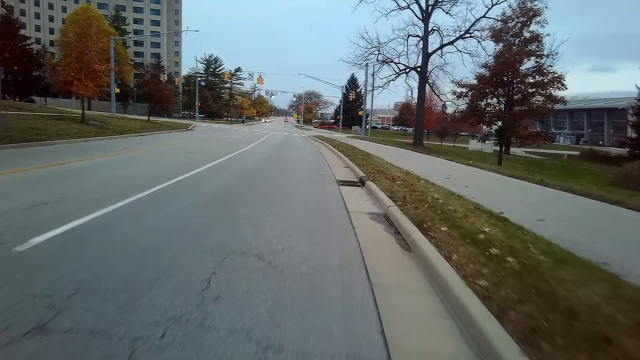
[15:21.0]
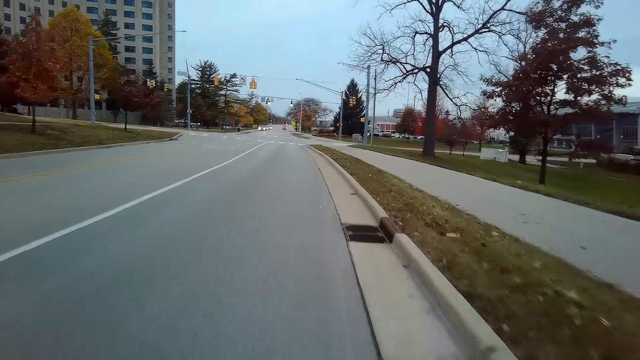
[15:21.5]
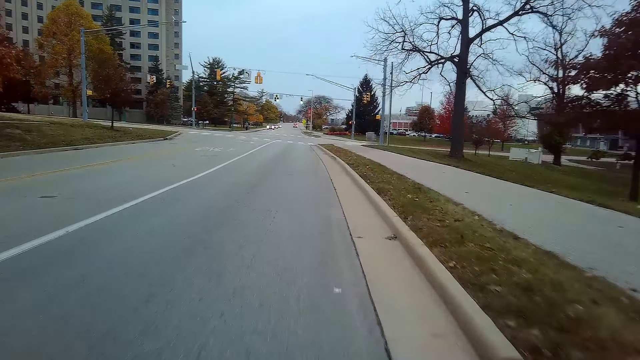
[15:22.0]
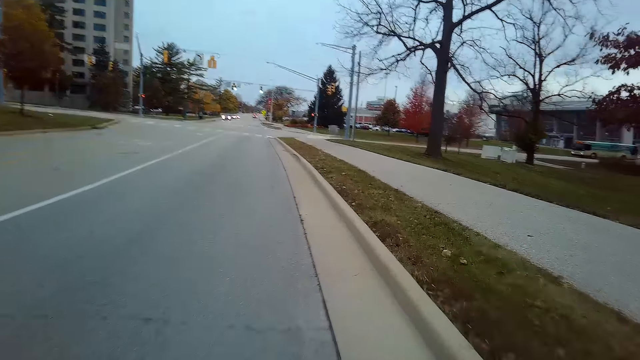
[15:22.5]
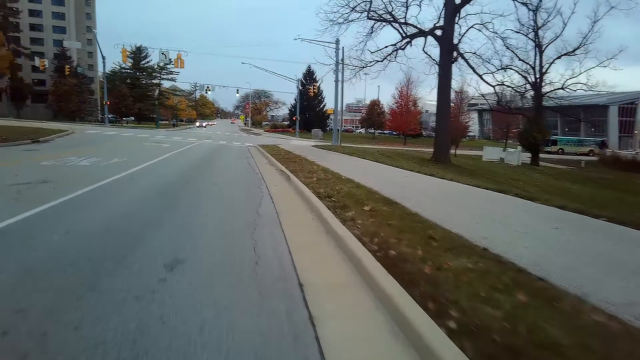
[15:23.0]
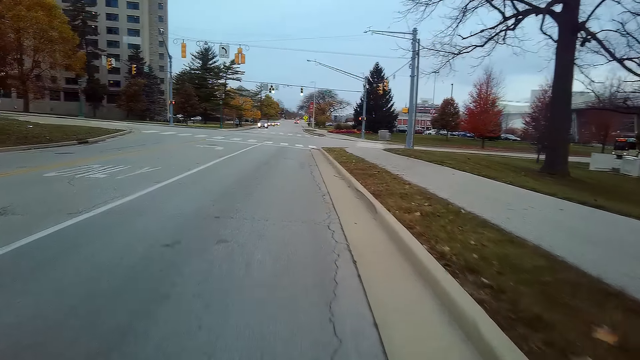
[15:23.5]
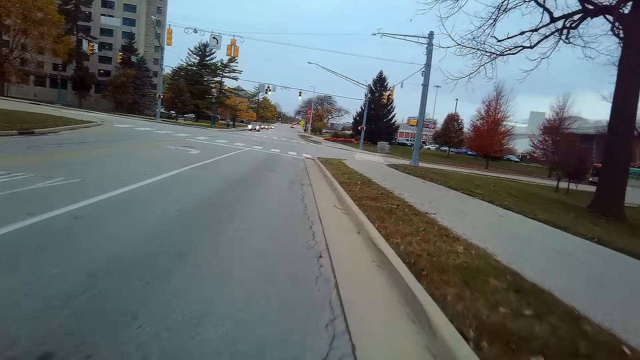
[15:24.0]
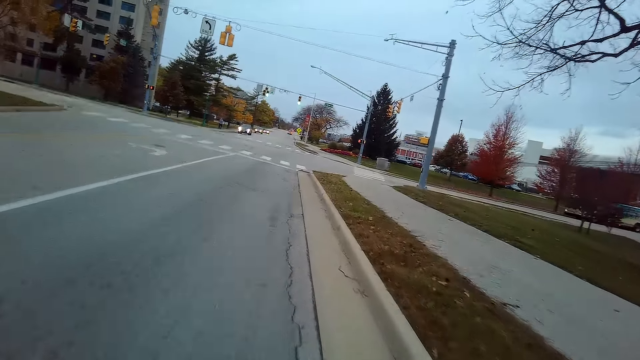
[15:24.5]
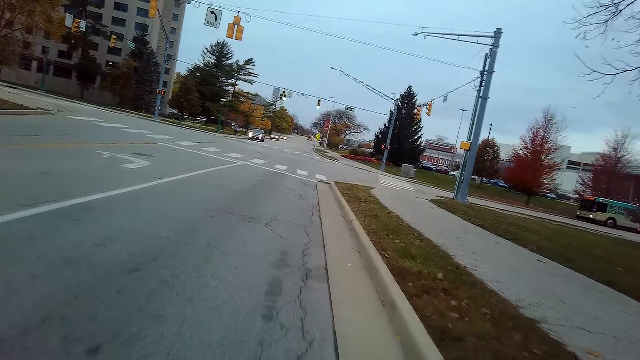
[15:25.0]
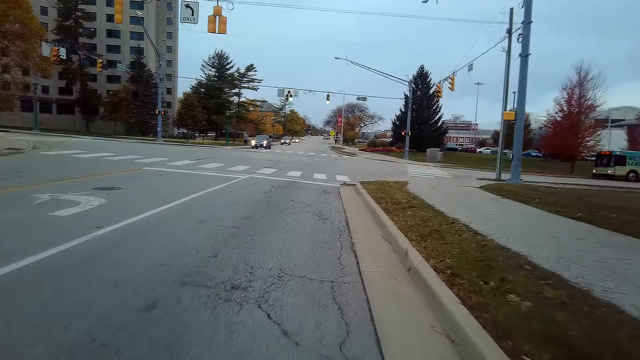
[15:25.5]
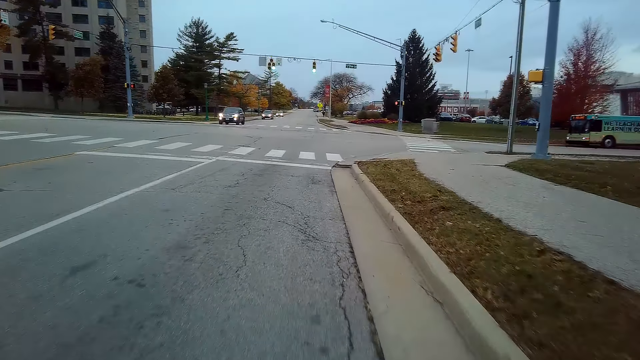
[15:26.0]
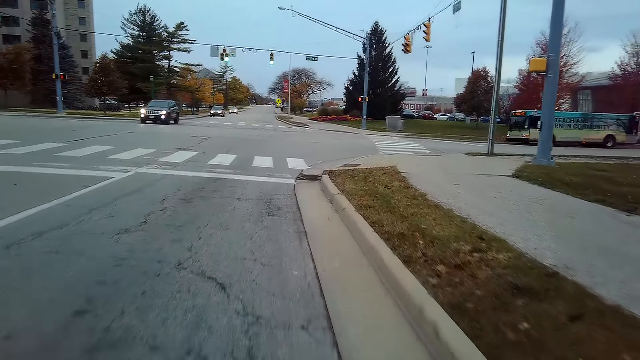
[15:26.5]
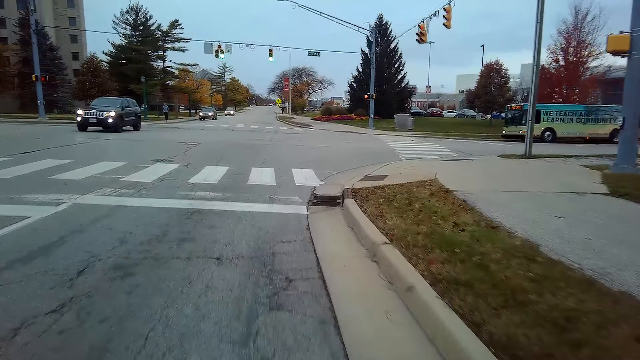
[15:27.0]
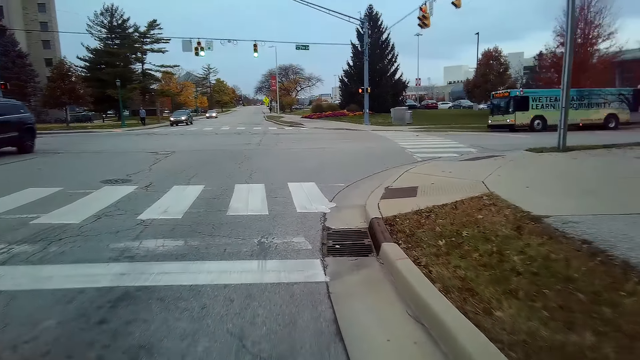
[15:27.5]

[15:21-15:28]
The camera wearer rides a bicycle.

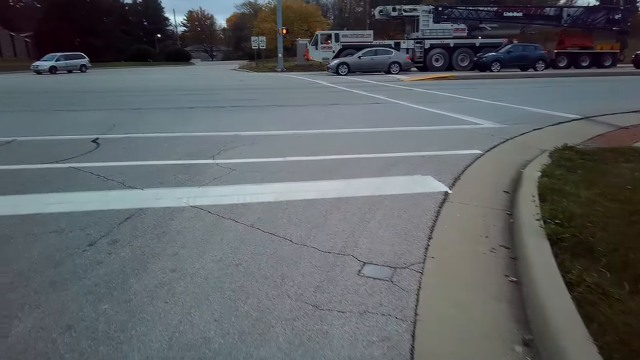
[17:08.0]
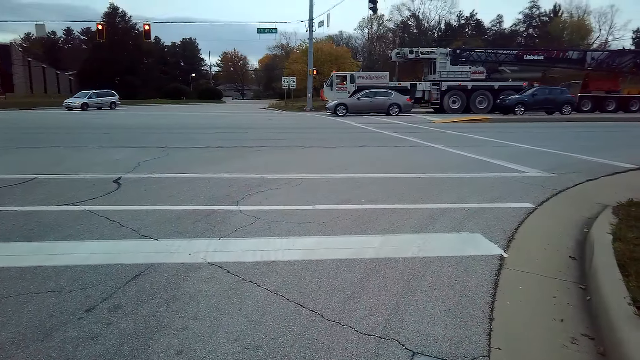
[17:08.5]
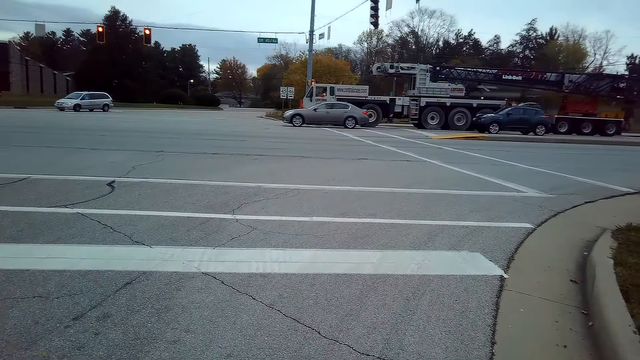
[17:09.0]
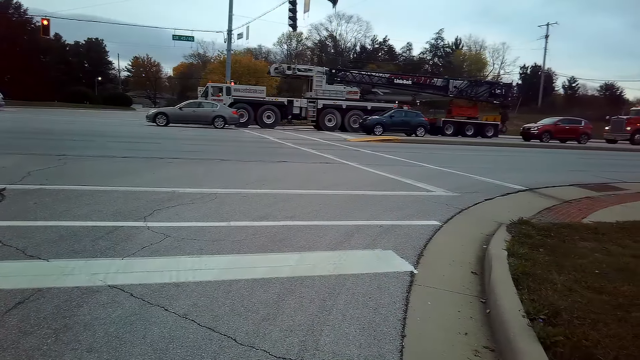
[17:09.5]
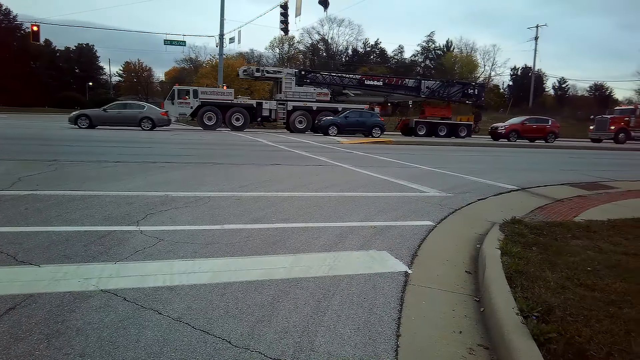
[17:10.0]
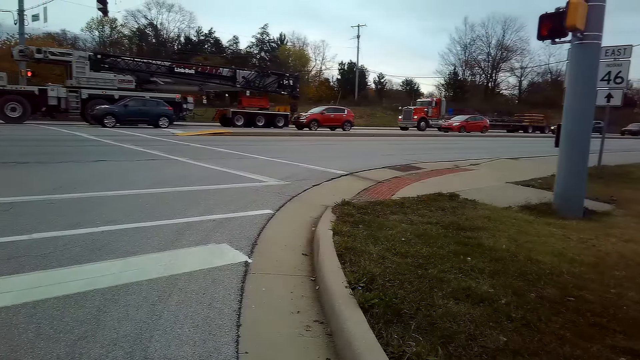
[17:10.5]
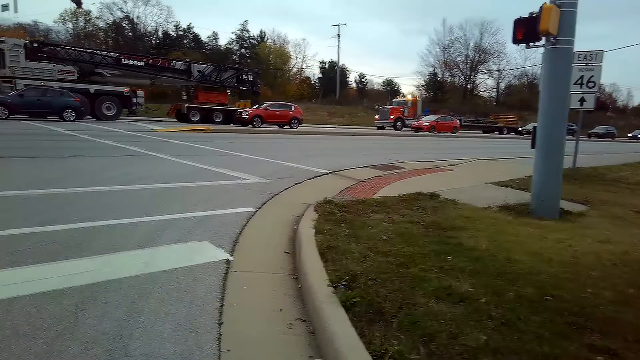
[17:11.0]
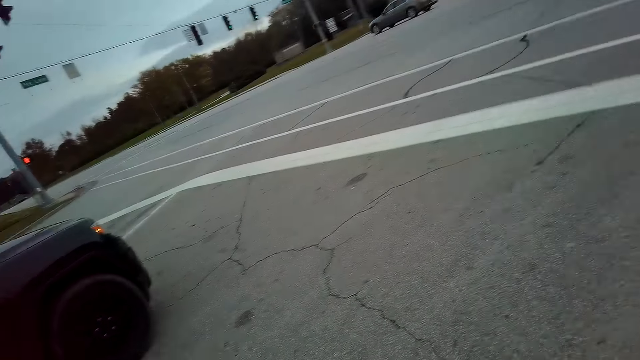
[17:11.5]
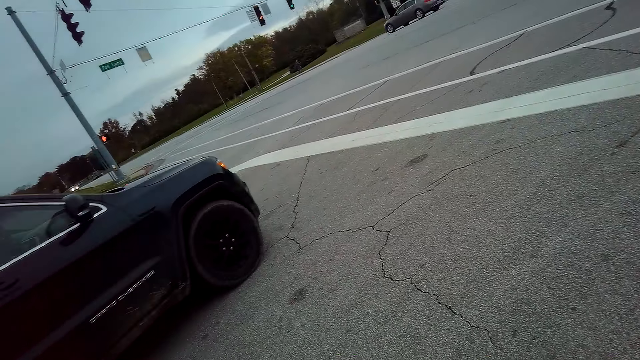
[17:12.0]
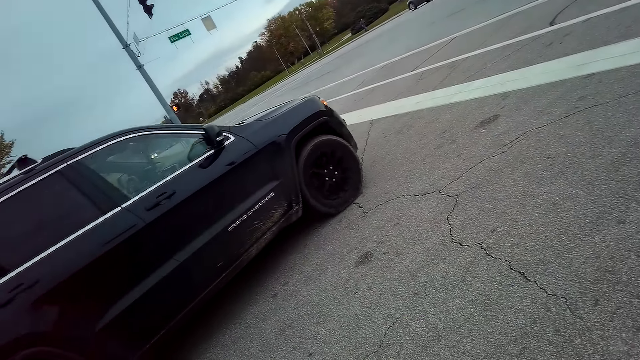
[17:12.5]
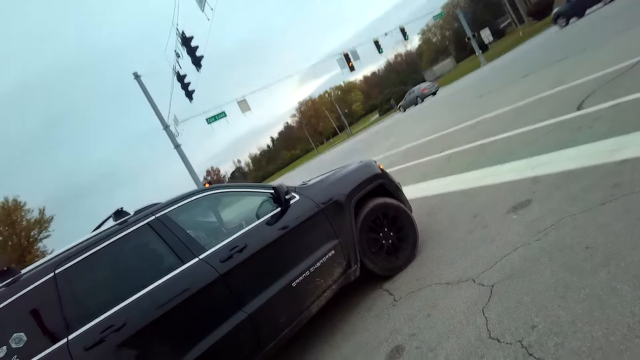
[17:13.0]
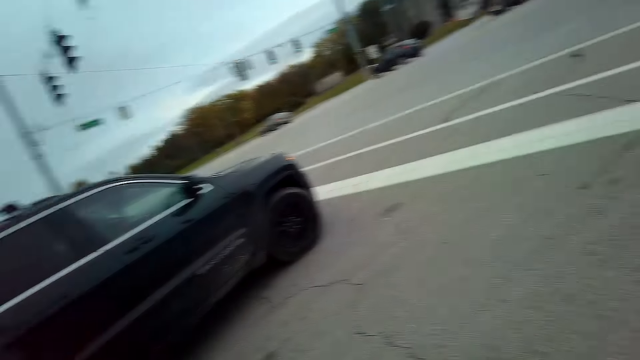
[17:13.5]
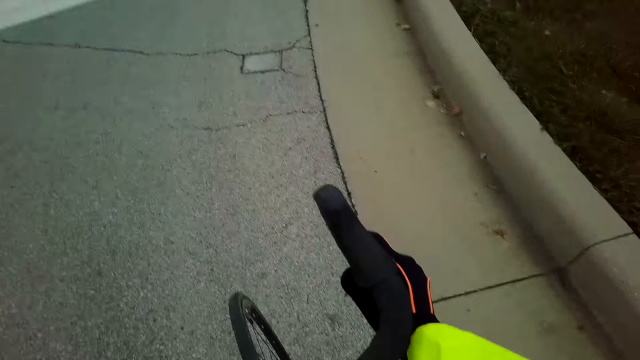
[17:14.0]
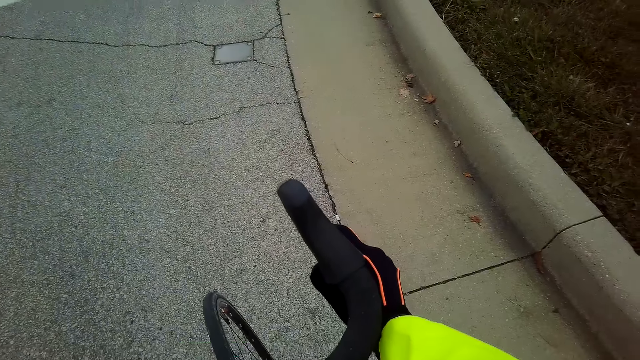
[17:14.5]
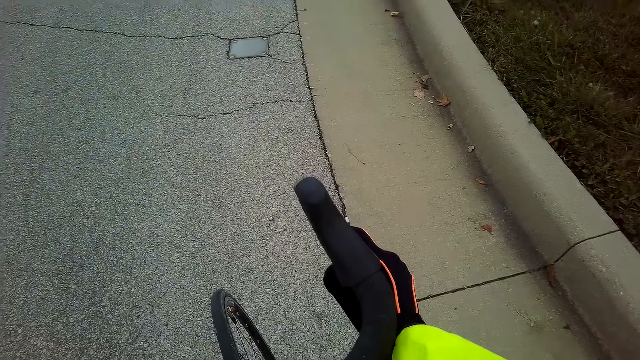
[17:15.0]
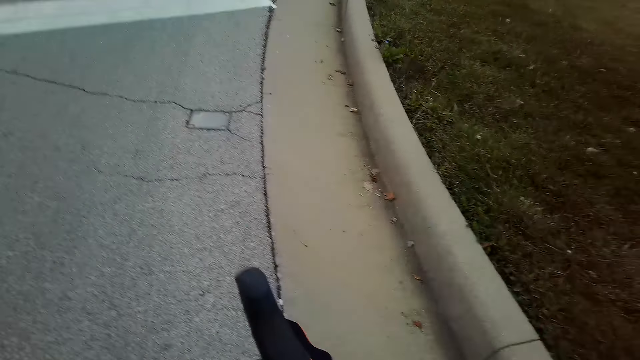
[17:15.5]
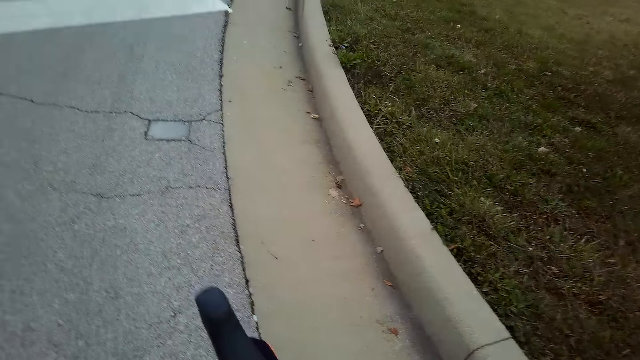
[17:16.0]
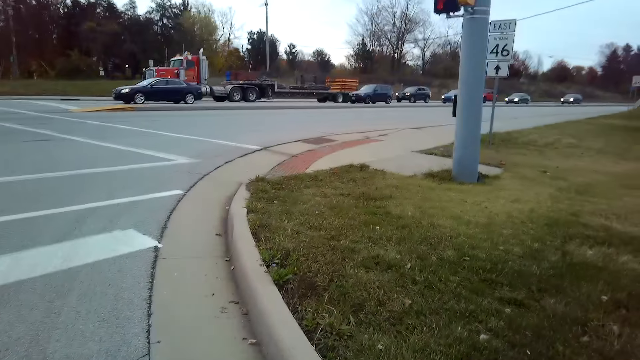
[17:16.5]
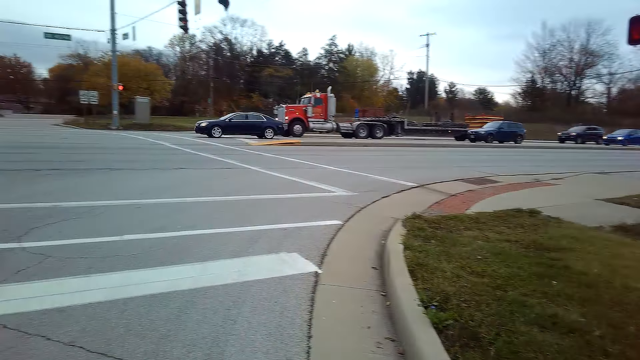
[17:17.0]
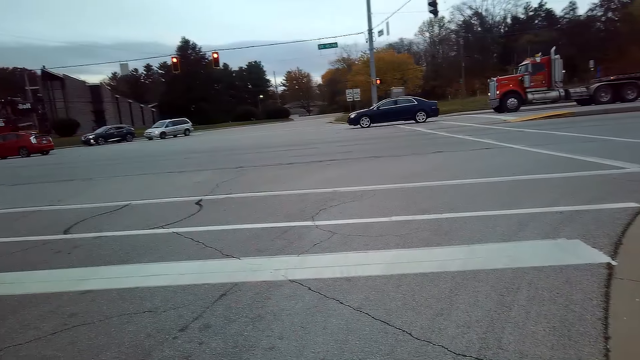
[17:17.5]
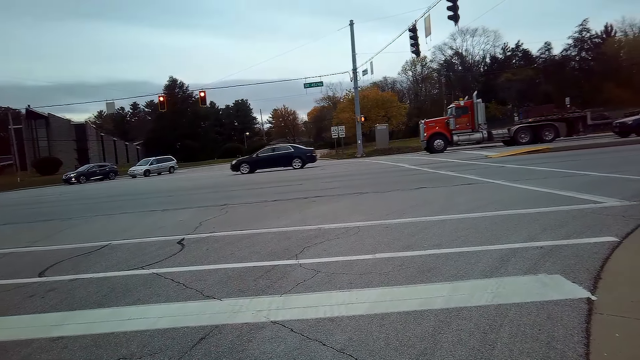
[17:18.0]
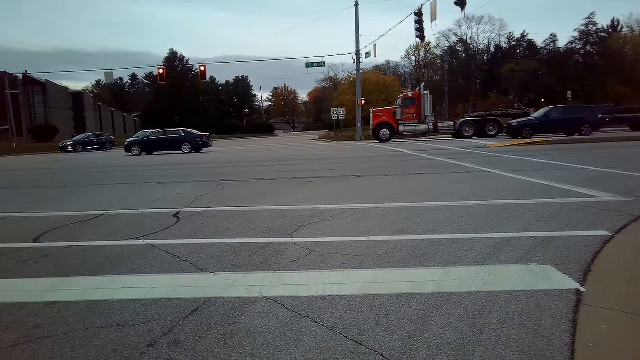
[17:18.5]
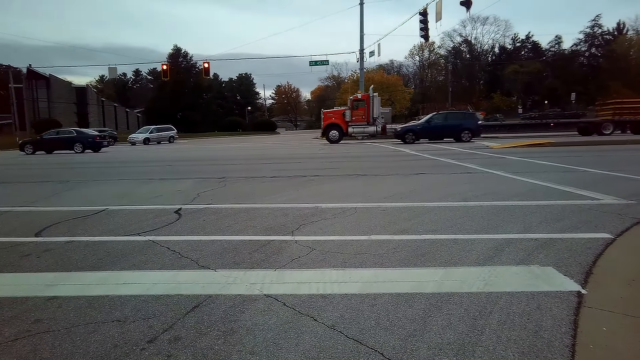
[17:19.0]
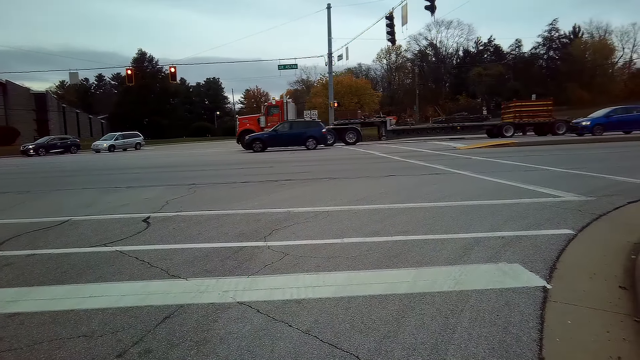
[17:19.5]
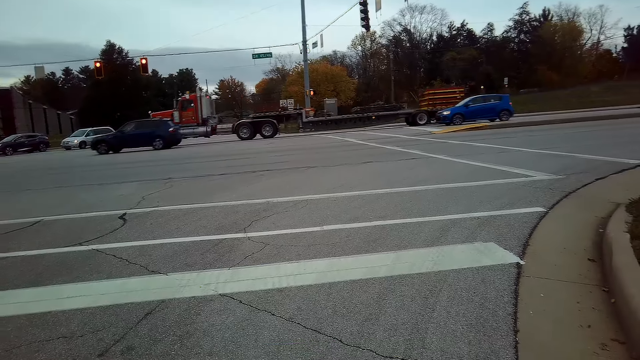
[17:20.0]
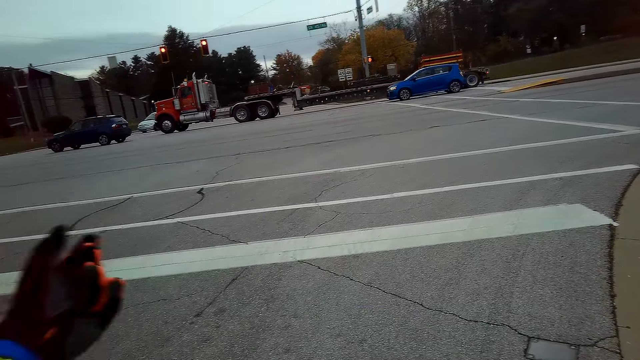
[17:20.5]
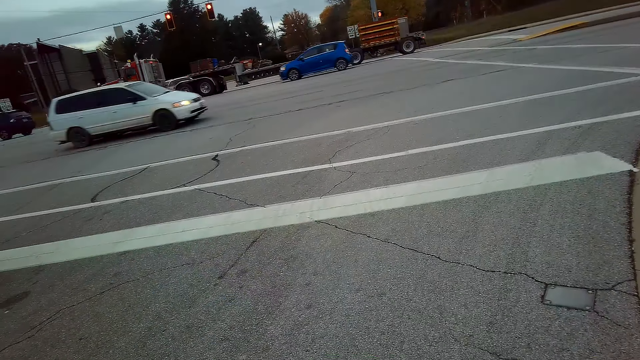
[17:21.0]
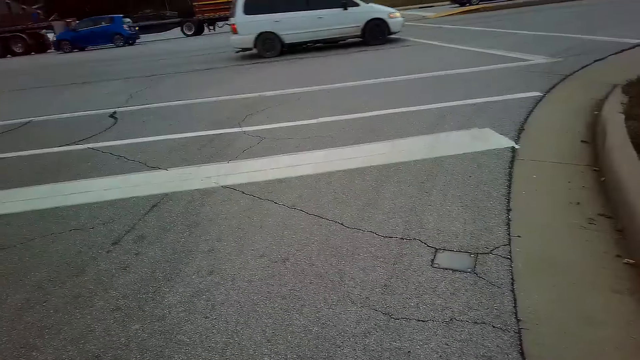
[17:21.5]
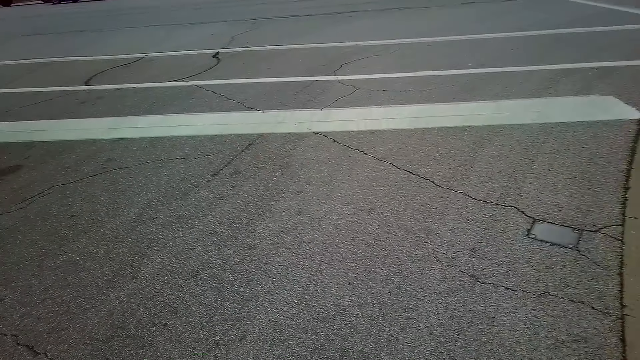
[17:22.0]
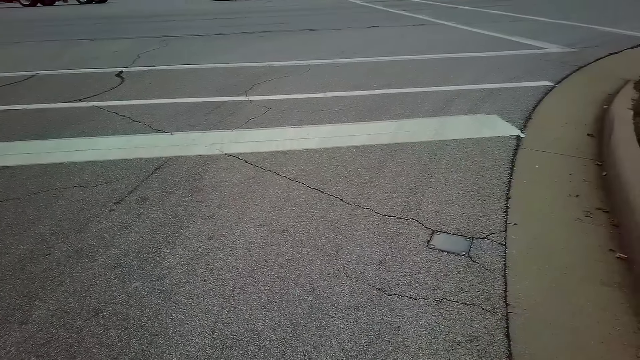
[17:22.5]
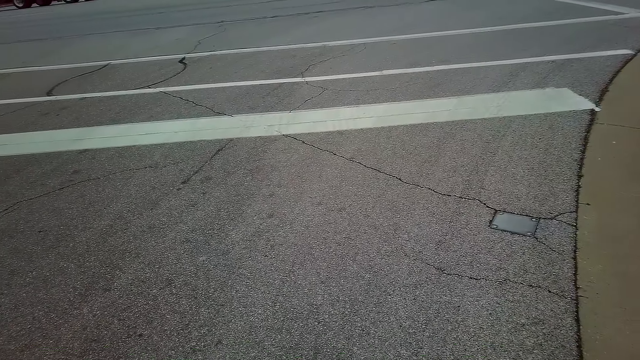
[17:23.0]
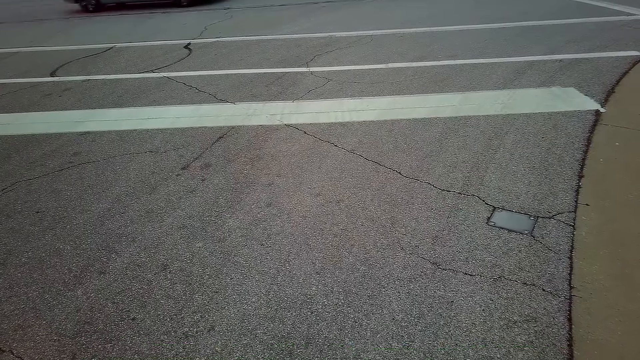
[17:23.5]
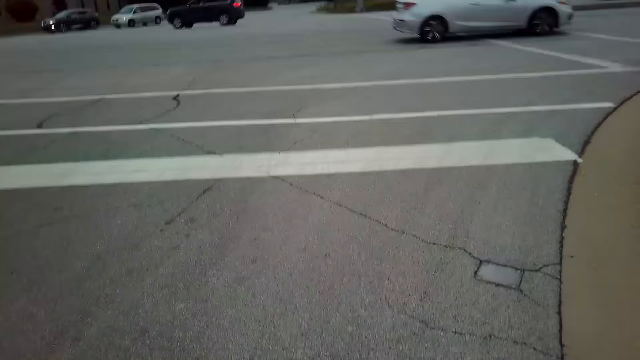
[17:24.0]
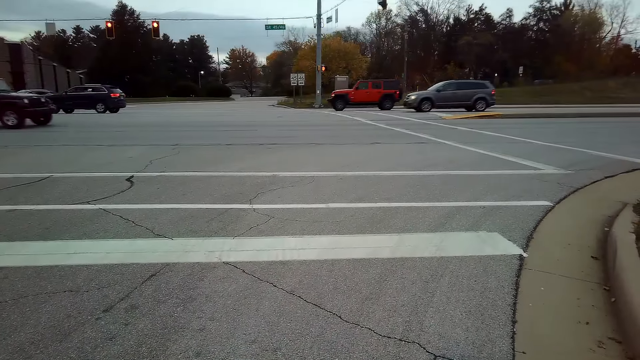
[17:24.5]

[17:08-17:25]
The camera wearer stops a bicycle on the road. They look around the road. They do a hand movement.
